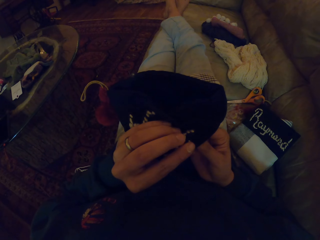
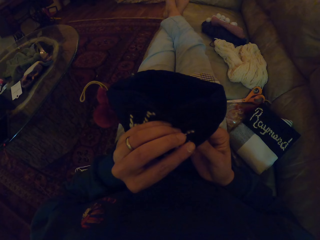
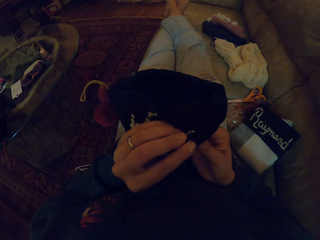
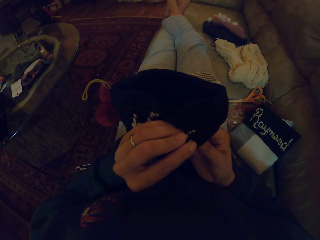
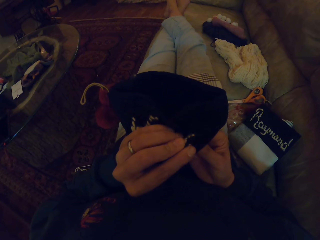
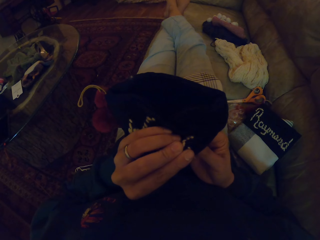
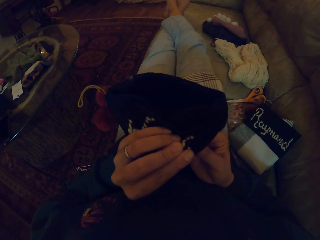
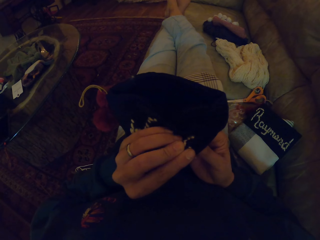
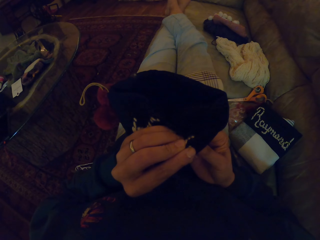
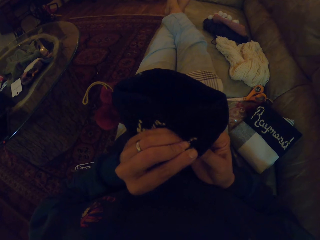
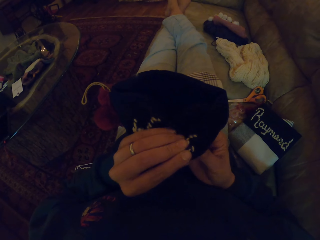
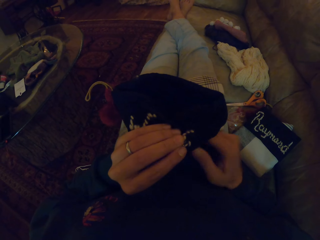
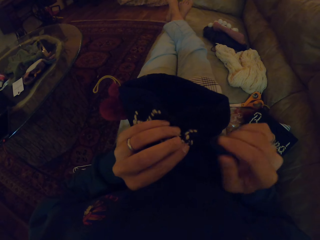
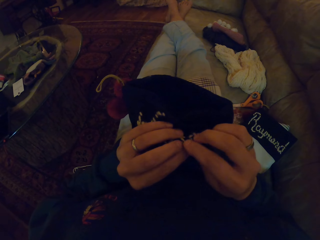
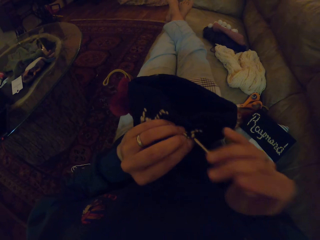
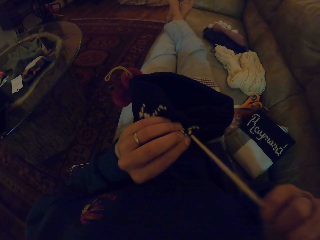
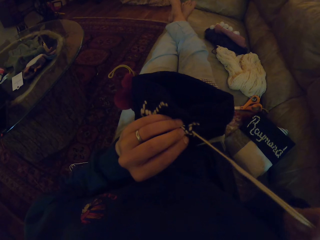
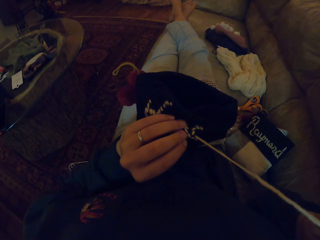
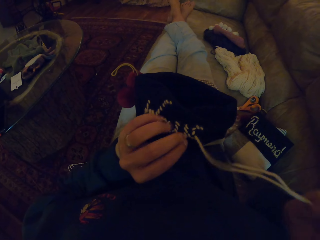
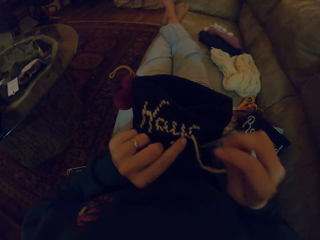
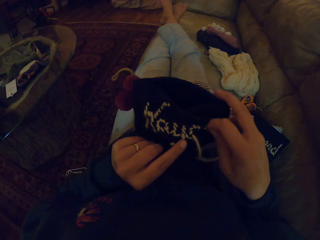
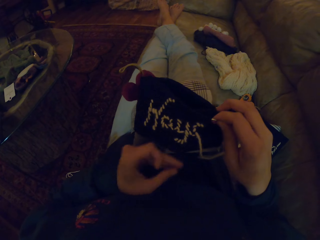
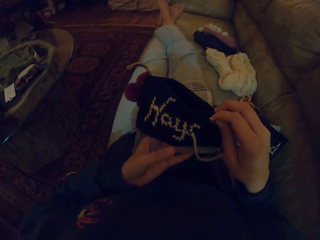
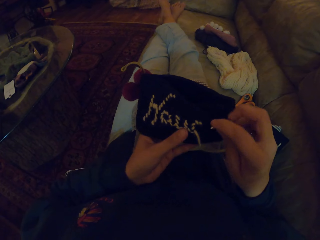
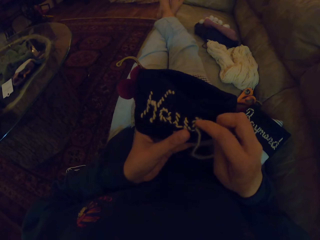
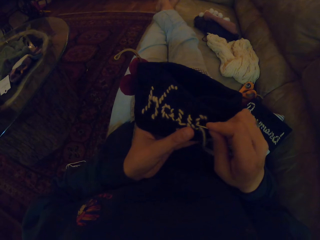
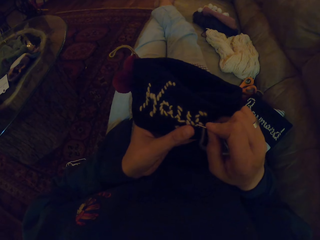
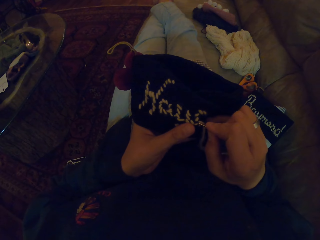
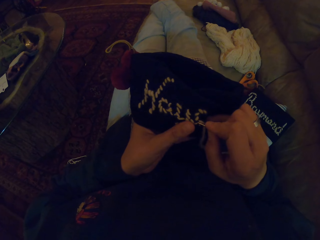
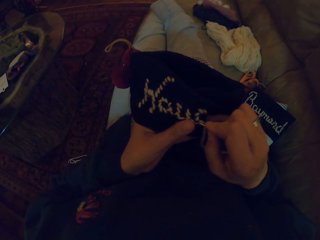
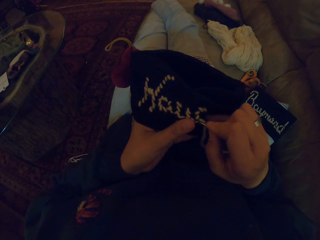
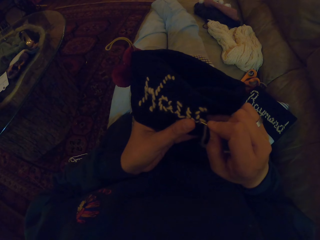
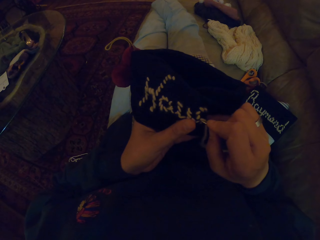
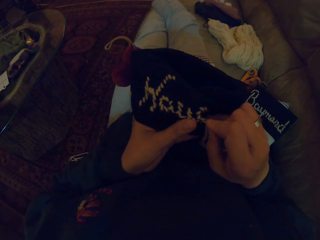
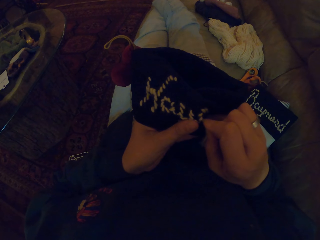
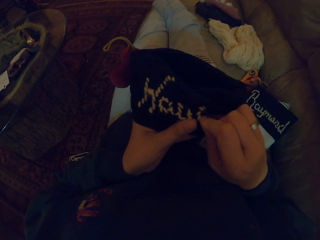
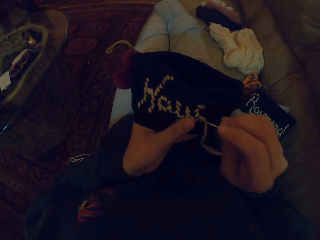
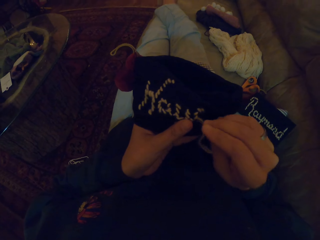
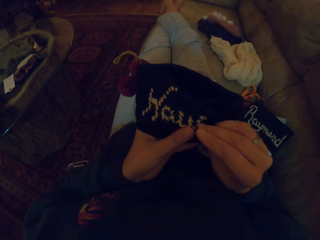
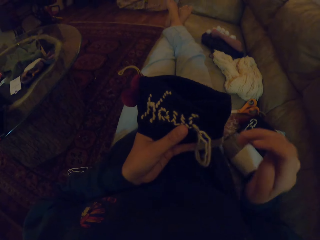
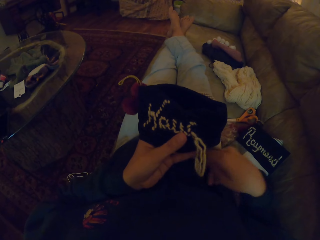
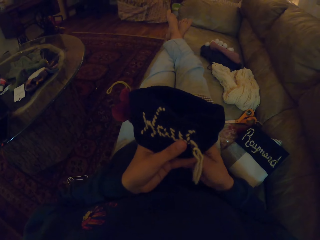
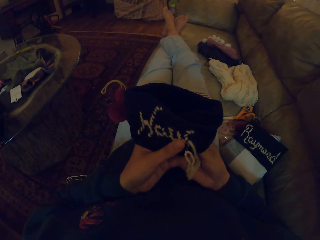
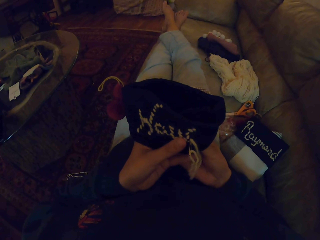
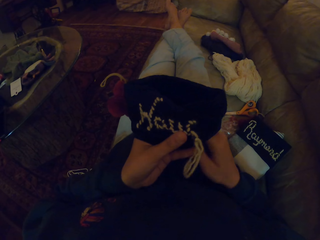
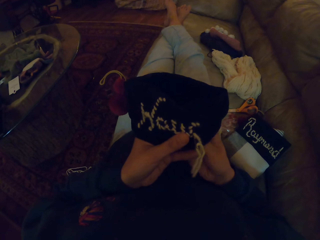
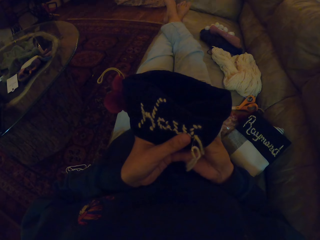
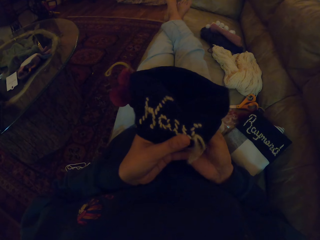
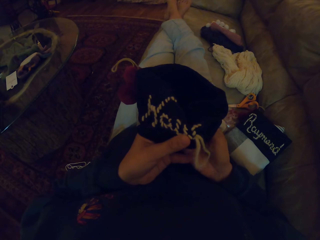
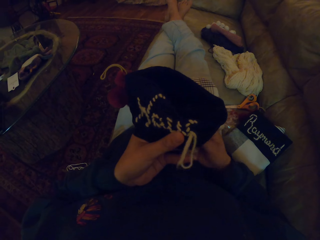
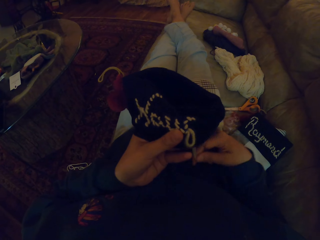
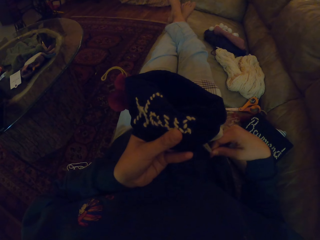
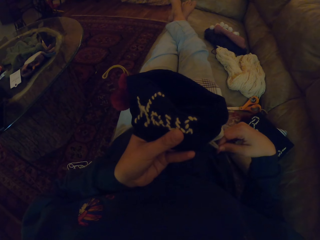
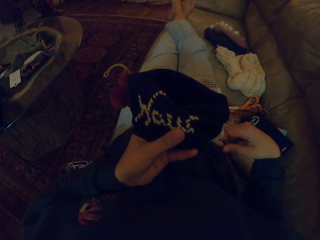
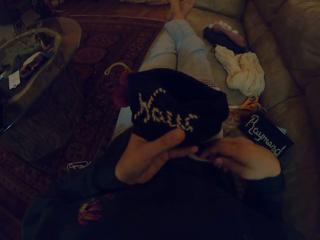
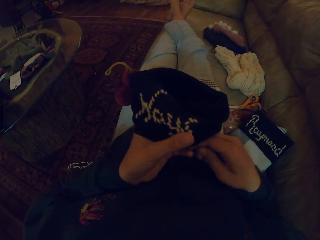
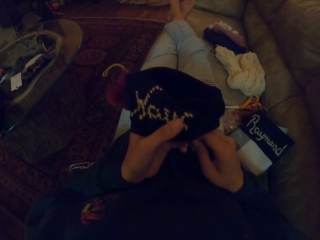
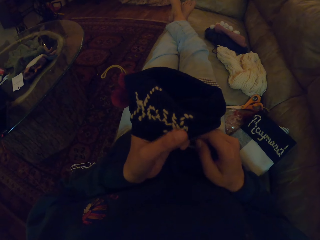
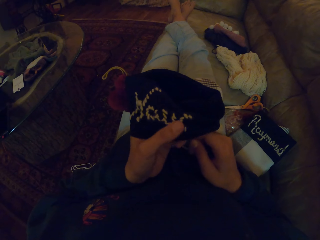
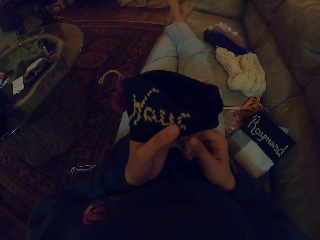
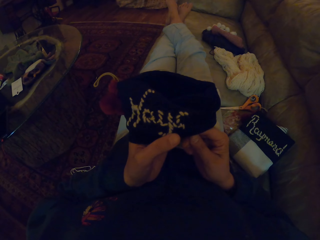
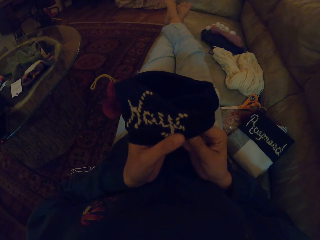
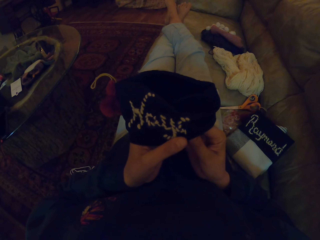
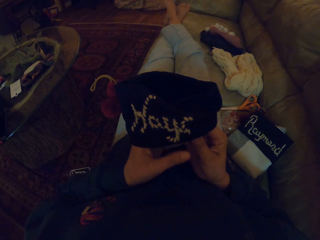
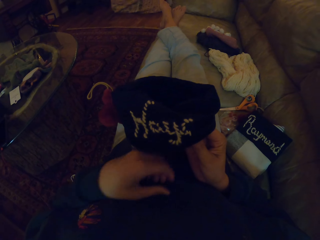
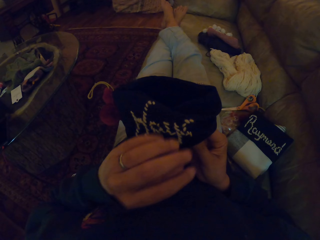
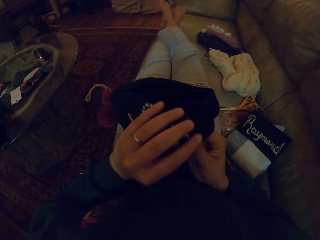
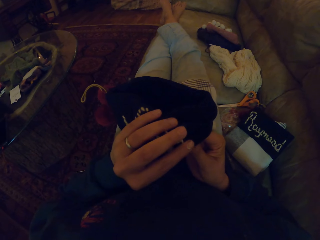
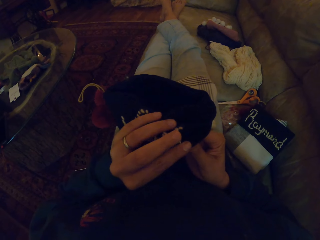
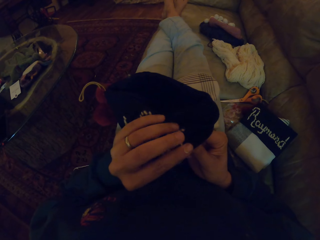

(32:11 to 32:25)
The camera wearer sews a piece of cloth with a needle. They pull the thread. They sew the piece of cloth with the needle. They pull the thread.

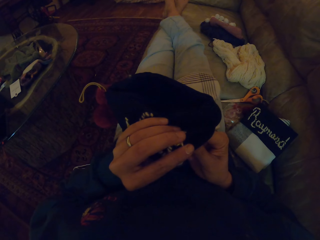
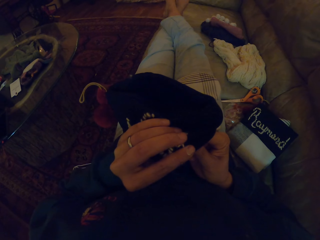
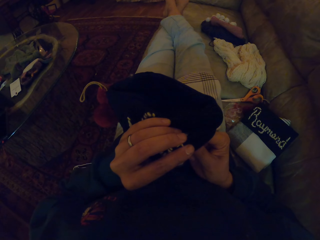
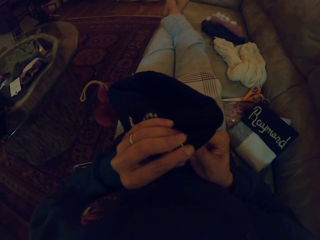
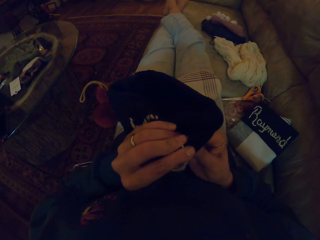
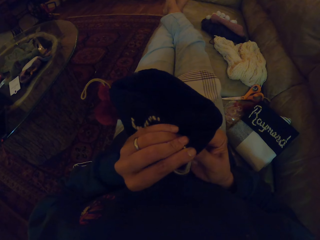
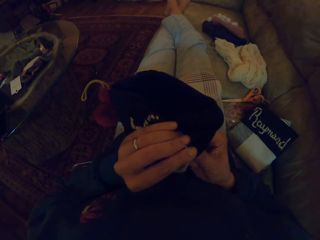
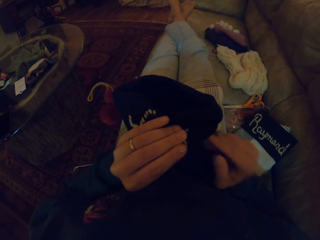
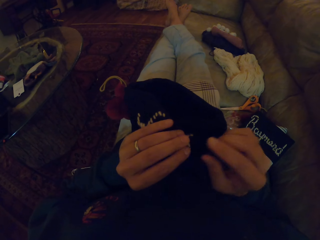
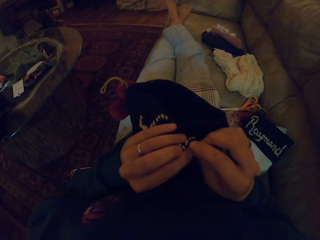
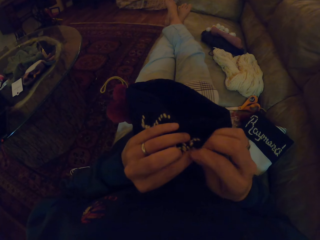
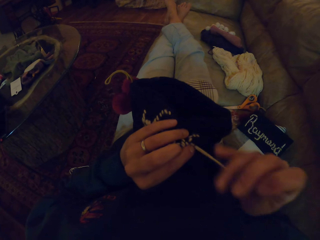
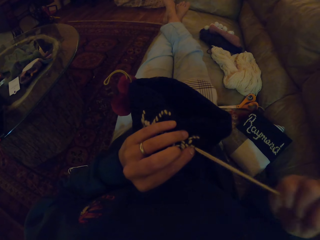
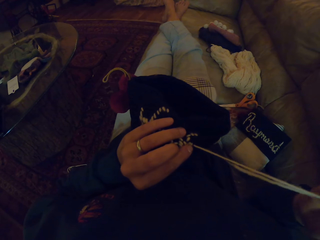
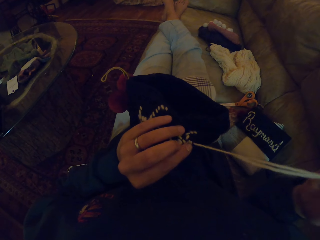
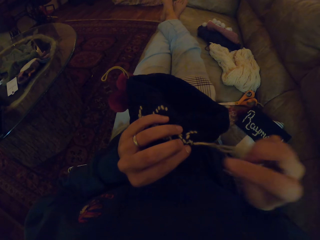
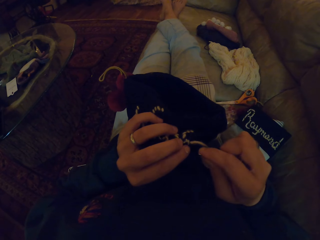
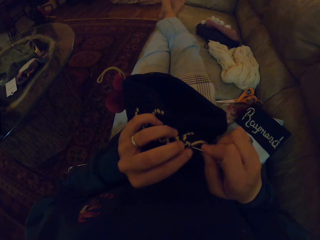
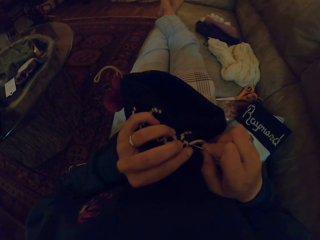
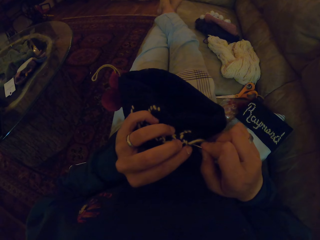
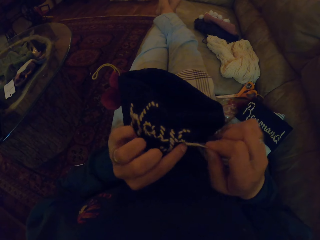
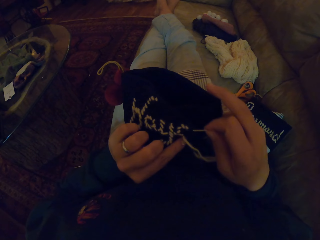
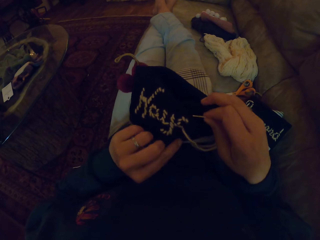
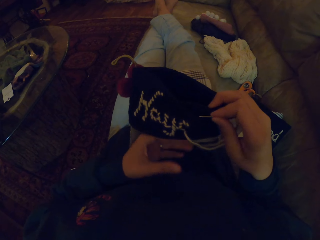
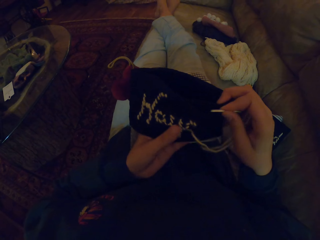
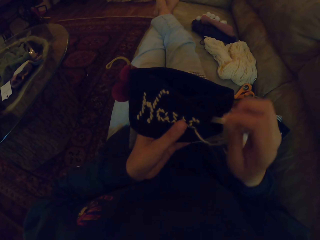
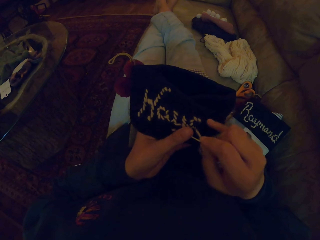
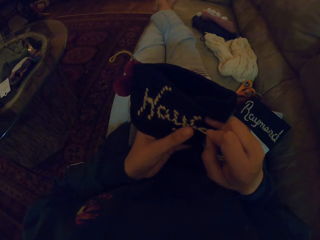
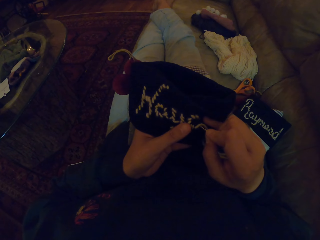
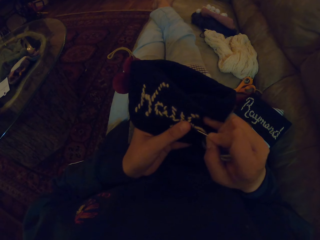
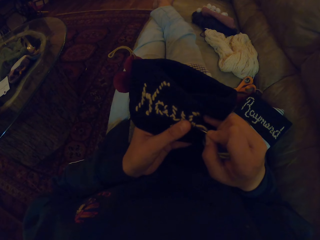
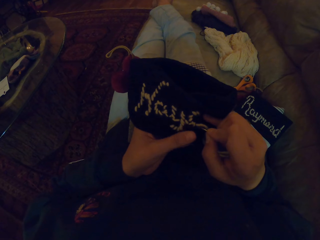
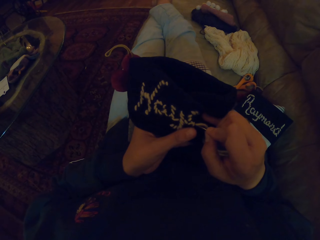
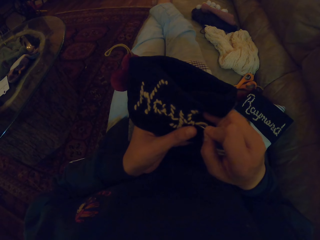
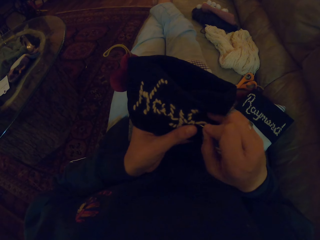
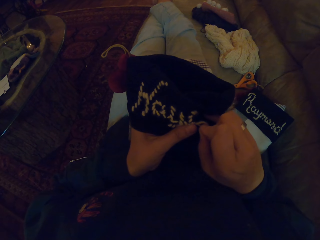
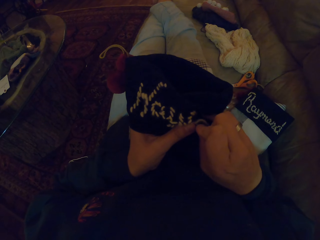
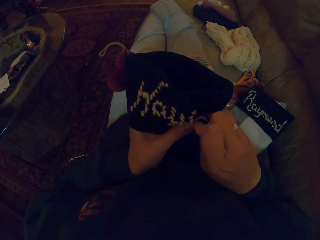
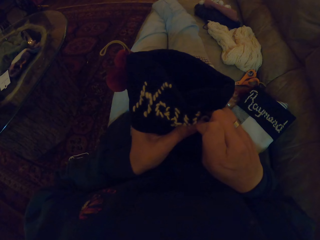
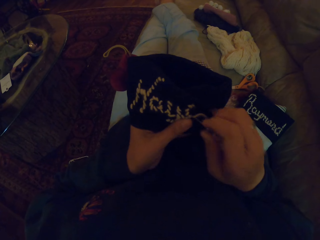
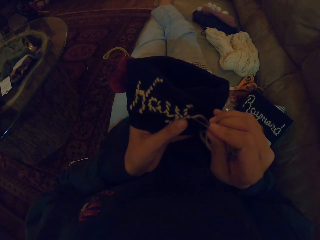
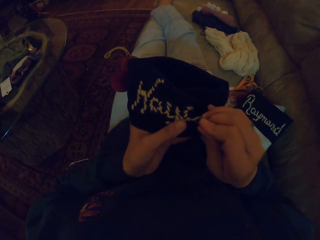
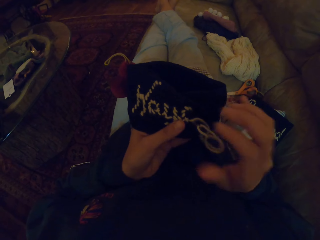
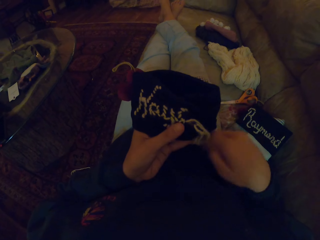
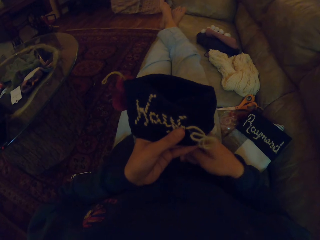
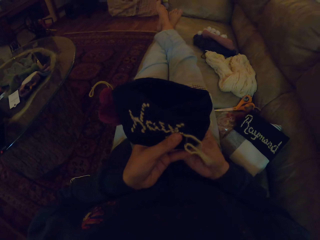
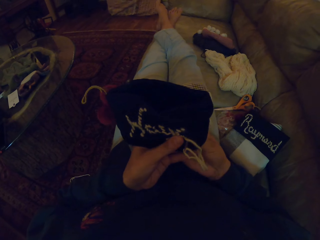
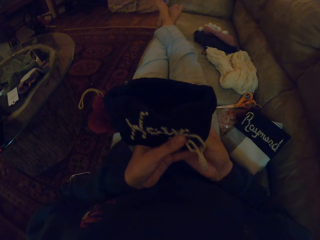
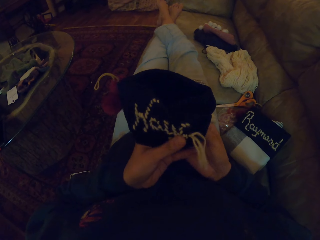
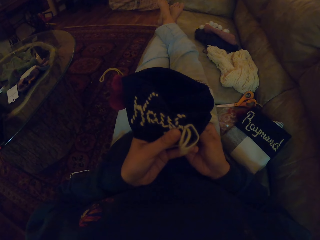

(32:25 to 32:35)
The camera wearer sews a piece of cloth with a needle. They pull the thread. They sew the piece of cloth with the needle.
